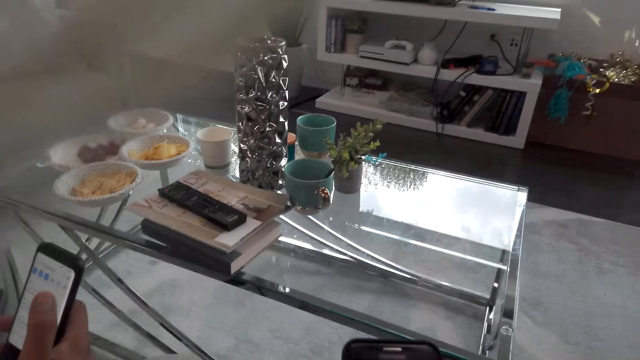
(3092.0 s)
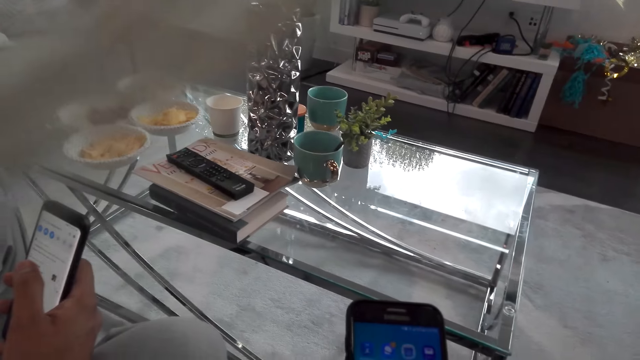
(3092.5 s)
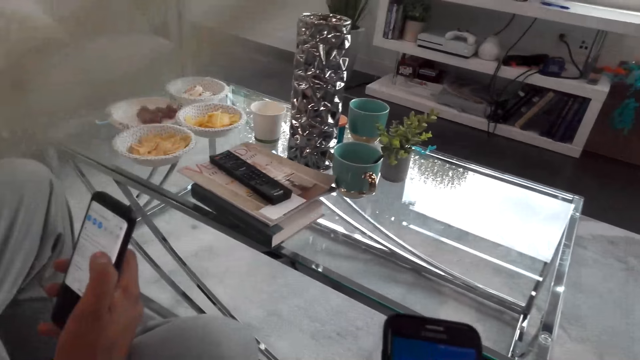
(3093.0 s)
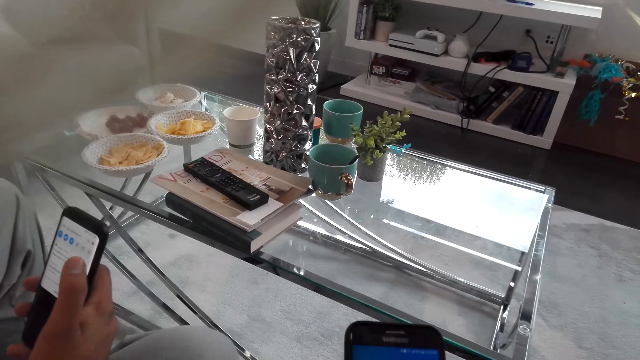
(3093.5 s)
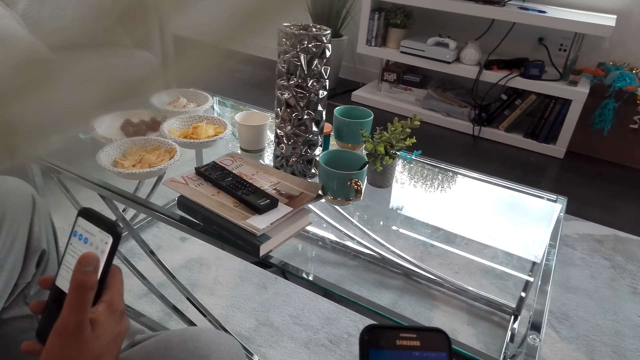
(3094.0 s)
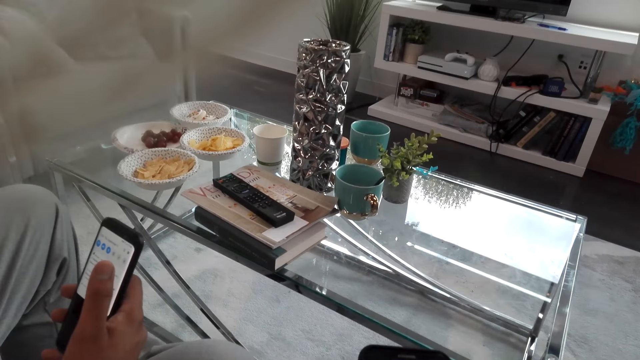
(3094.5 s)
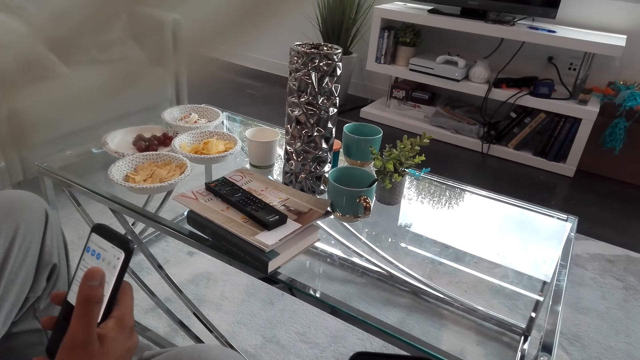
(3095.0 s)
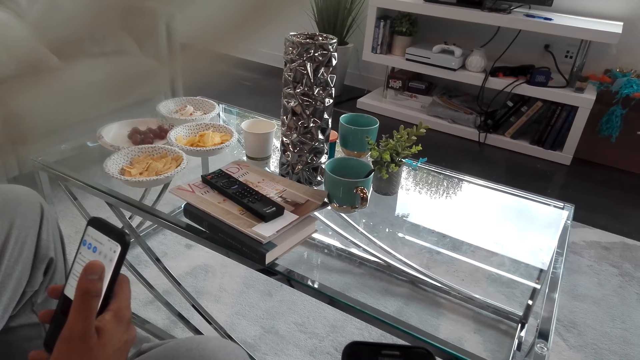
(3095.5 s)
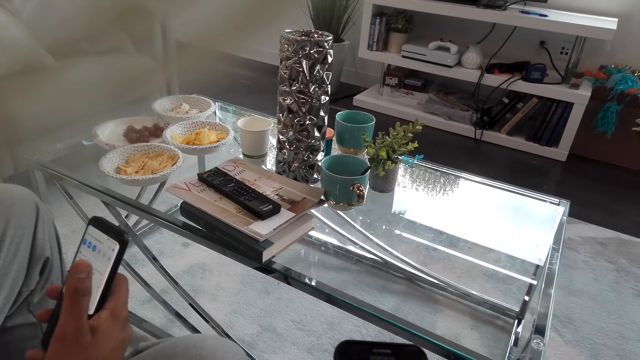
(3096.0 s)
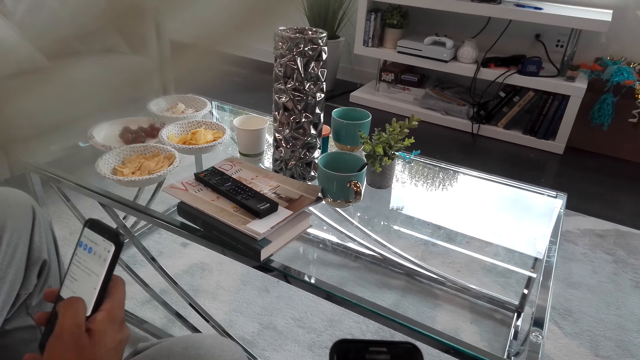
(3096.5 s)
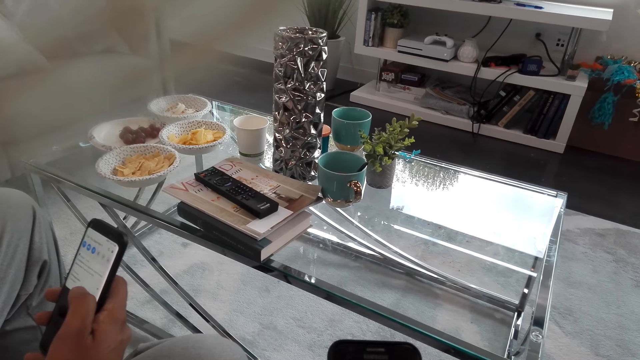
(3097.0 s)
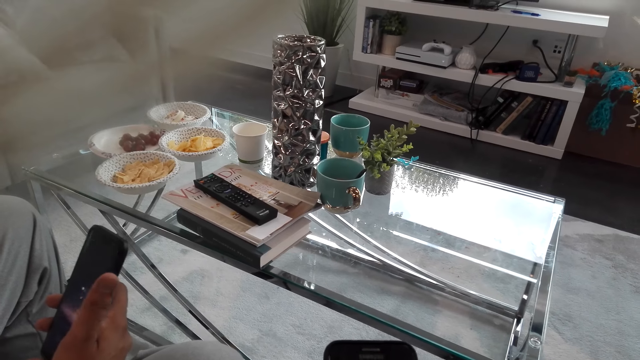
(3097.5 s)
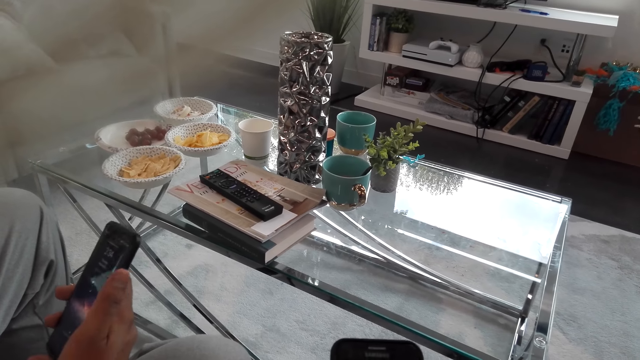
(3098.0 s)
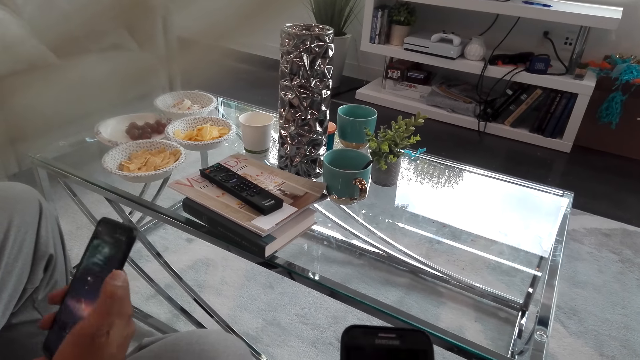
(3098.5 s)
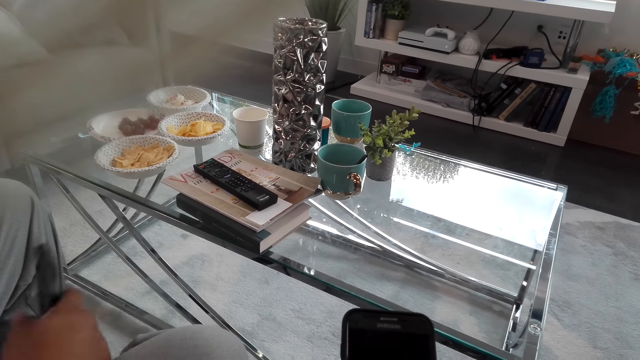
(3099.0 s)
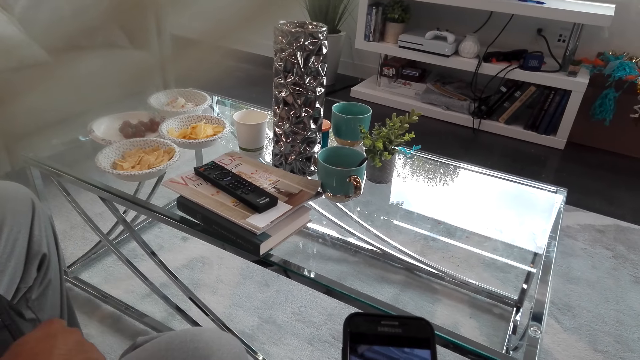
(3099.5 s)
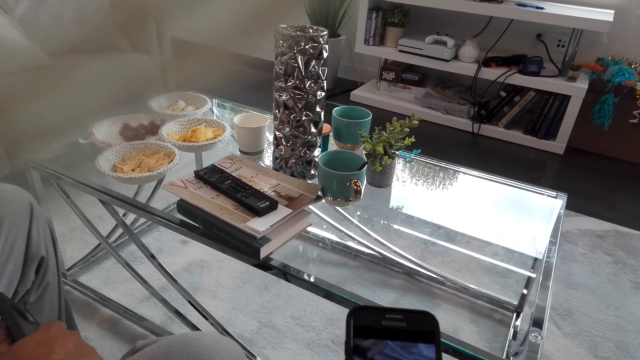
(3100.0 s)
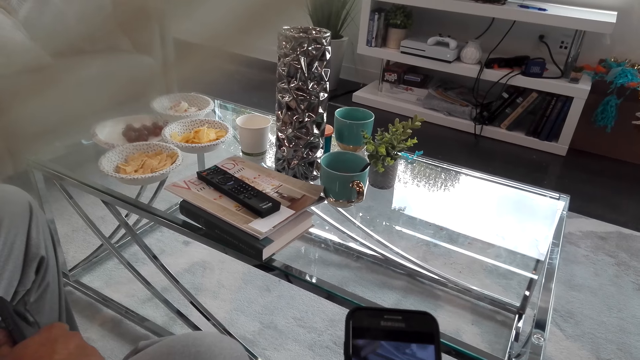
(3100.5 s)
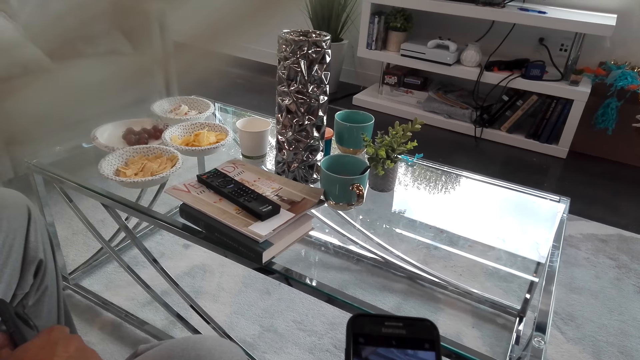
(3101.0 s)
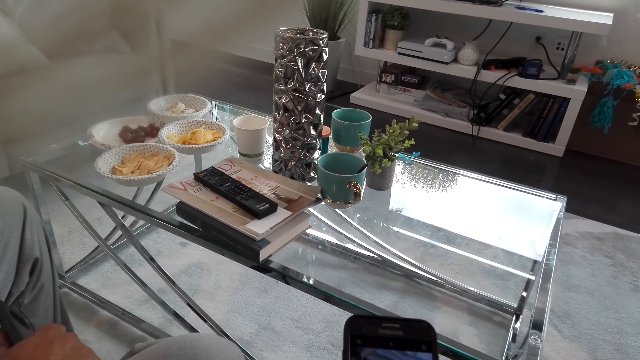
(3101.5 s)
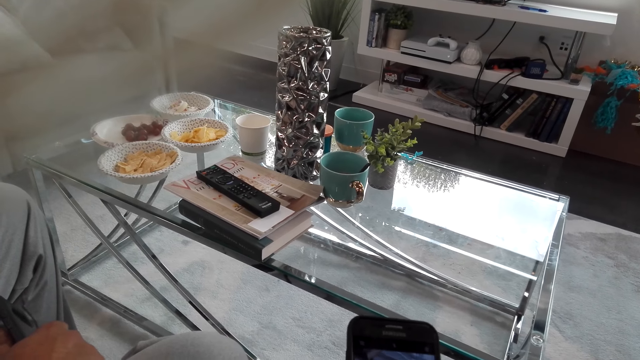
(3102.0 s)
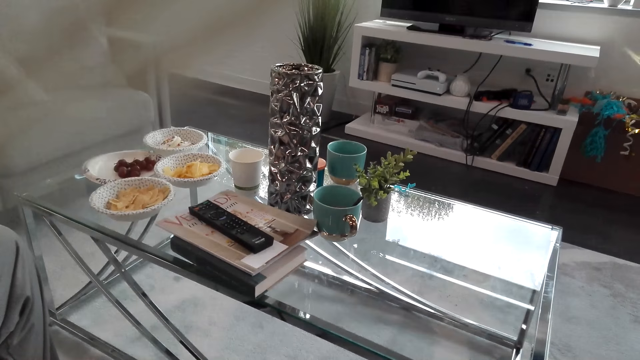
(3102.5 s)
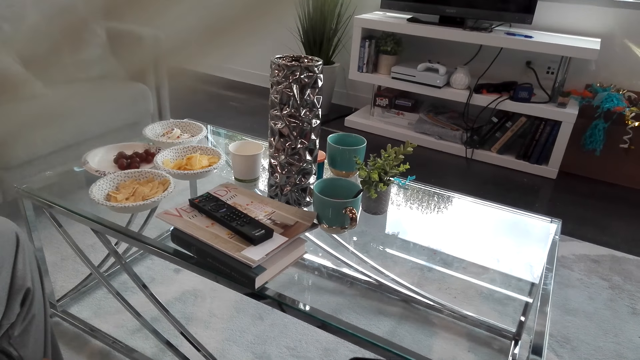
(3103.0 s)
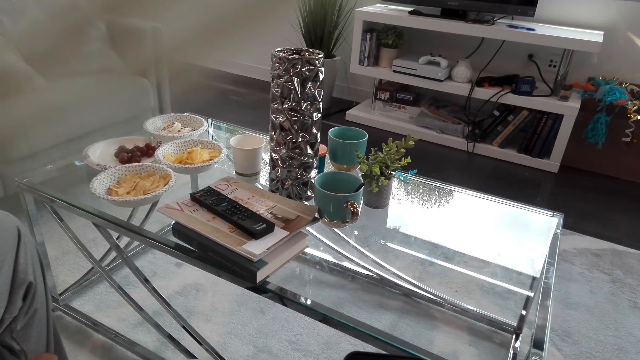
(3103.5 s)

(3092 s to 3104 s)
A man scrolls a phone with his right hand.

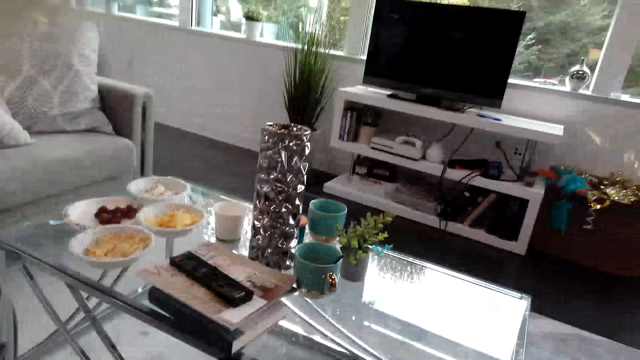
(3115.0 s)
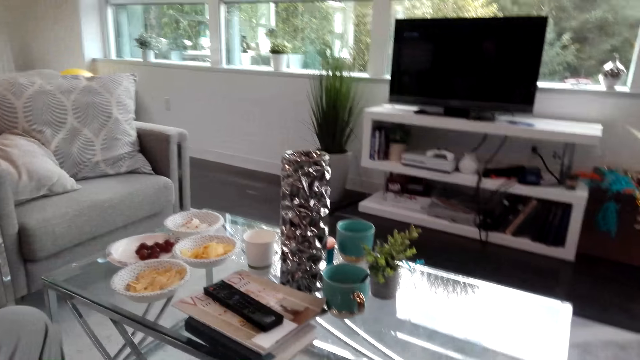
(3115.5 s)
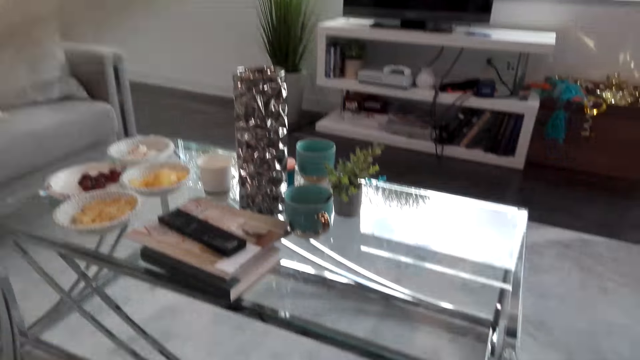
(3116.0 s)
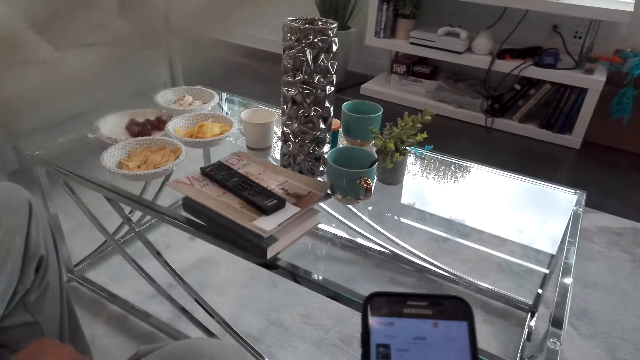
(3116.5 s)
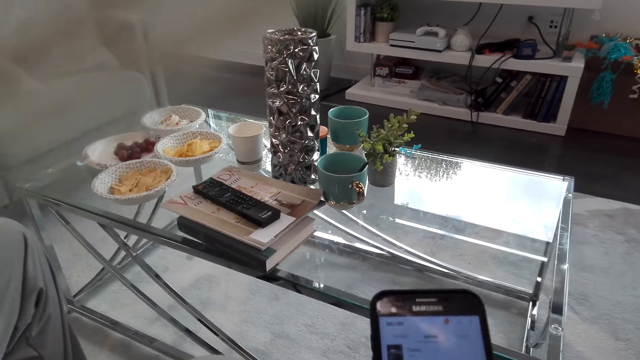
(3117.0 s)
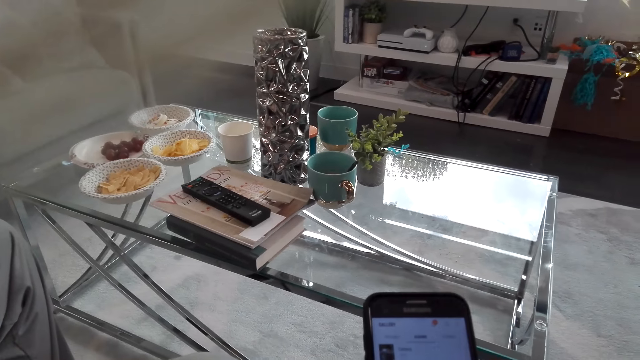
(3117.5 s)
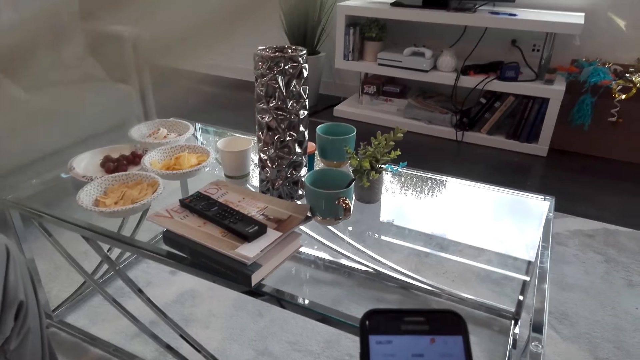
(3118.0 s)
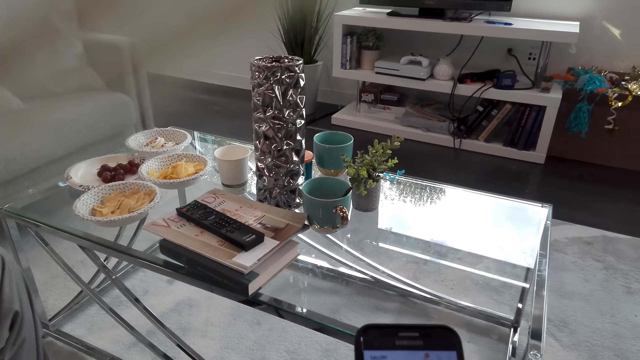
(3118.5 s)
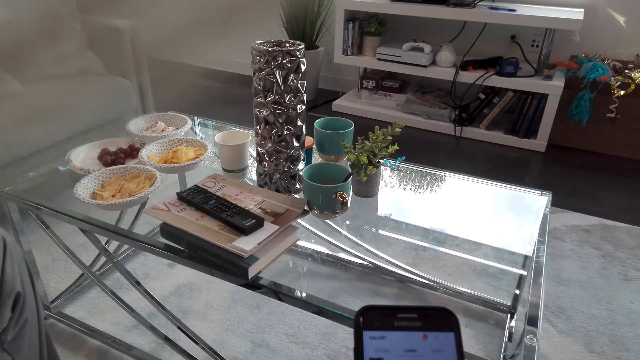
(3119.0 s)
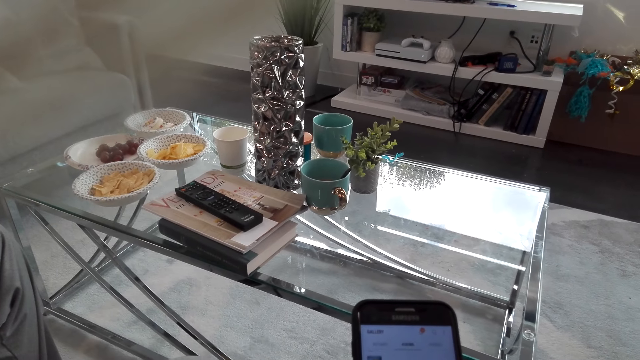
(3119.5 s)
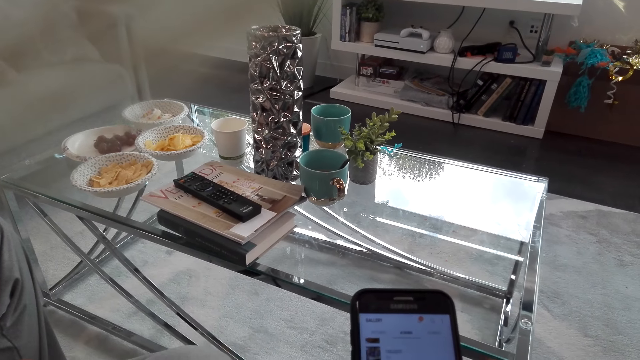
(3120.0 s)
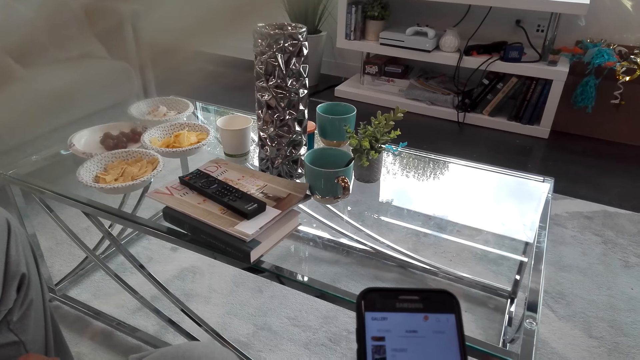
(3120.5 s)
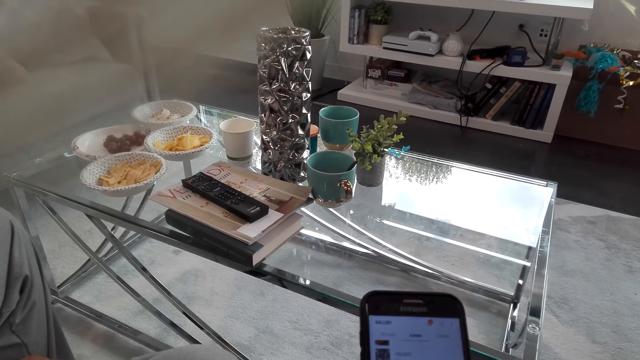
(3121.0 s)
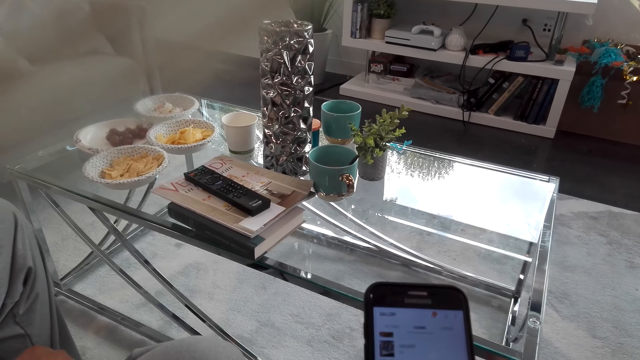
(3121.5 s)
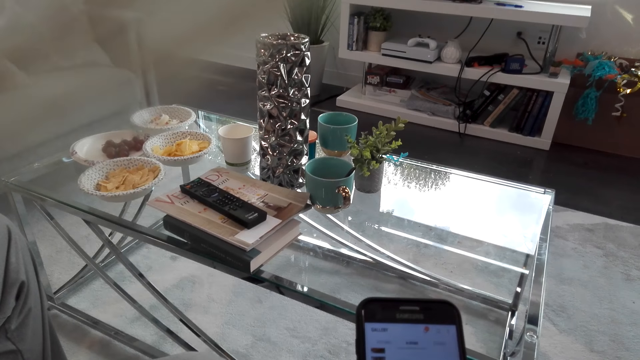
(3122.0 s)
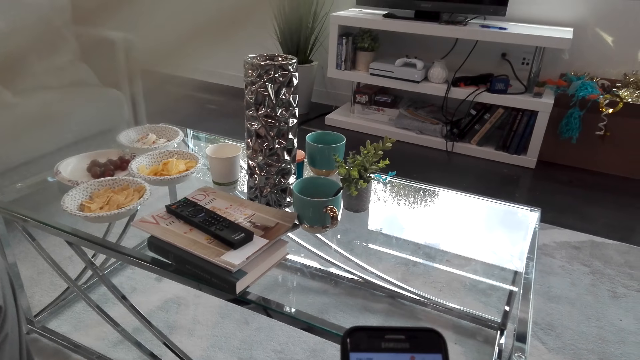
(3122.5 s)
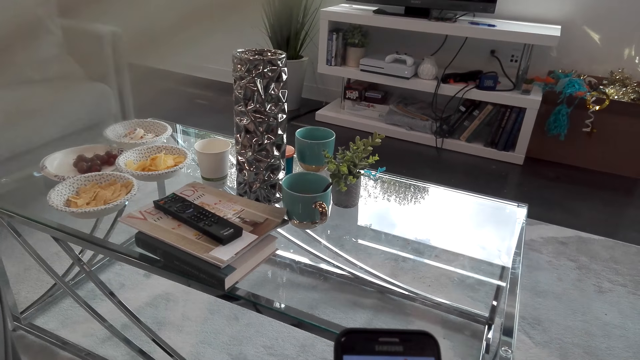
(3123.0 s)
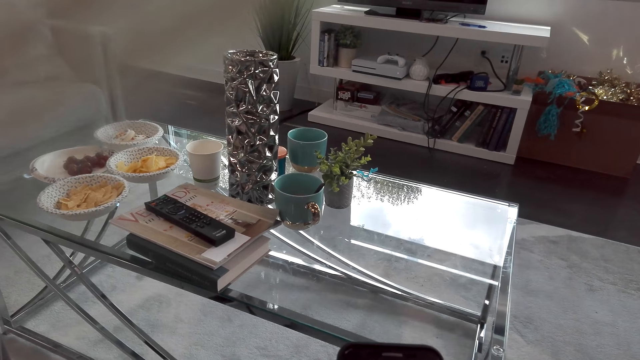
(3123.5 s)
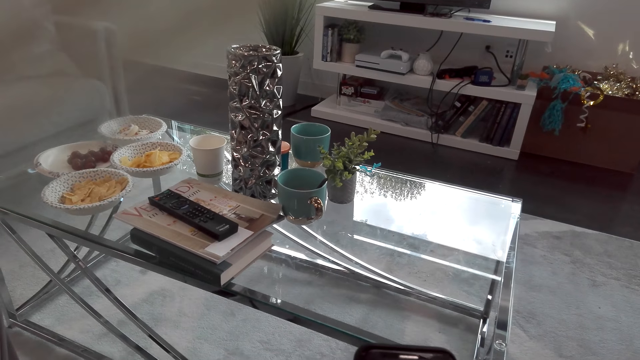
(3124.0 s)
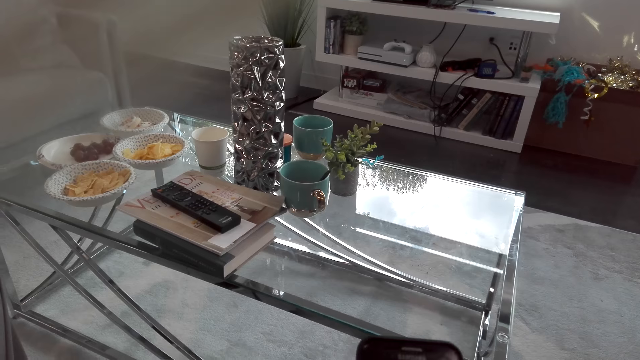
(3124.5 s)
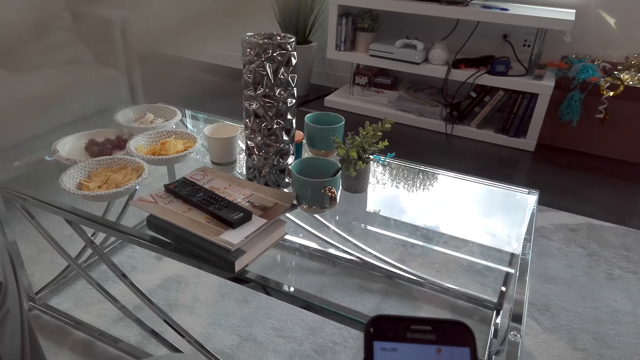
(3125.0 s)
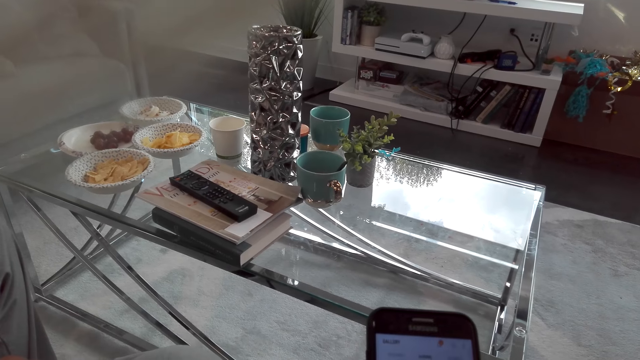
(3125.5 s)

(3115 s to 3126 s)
The camera wearer holds her phone on the couch.
